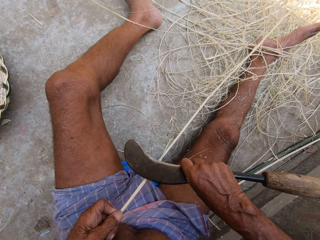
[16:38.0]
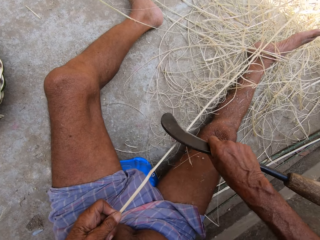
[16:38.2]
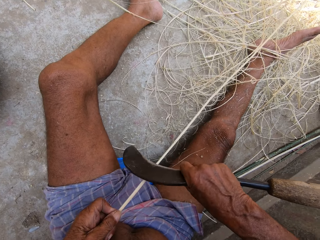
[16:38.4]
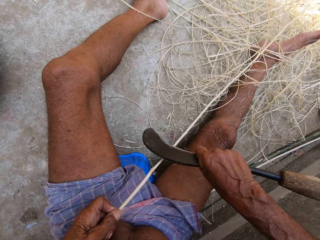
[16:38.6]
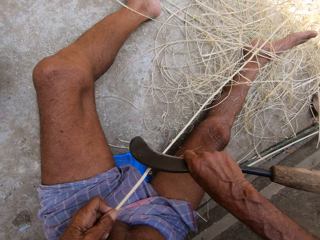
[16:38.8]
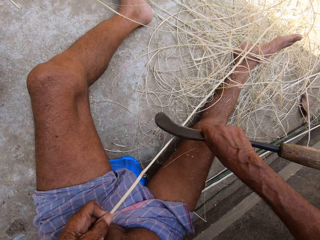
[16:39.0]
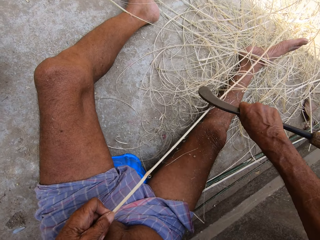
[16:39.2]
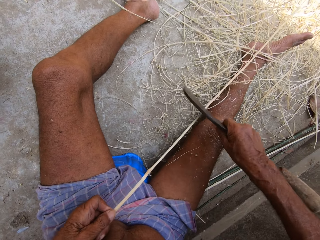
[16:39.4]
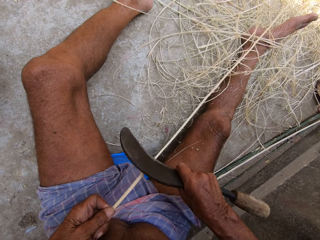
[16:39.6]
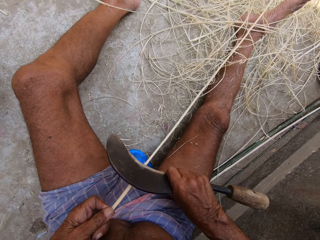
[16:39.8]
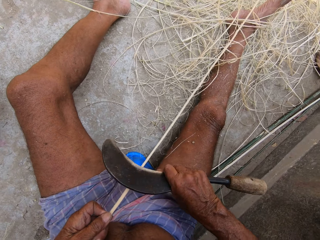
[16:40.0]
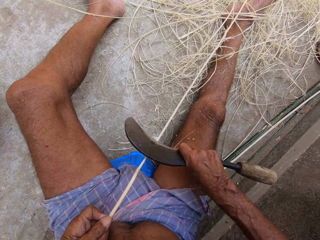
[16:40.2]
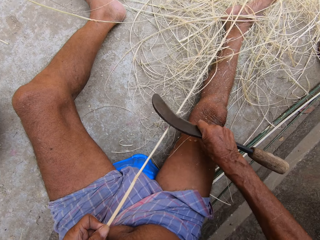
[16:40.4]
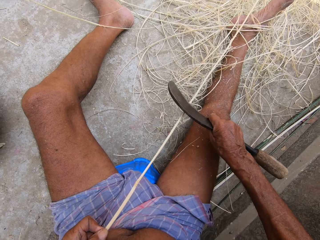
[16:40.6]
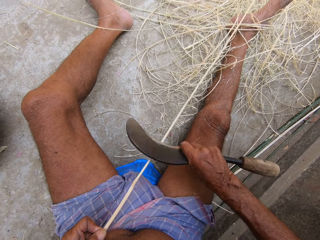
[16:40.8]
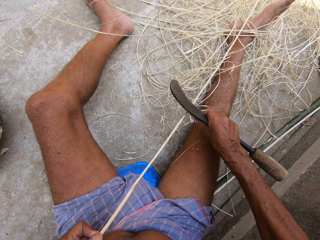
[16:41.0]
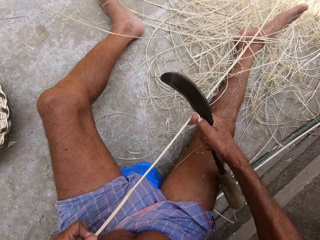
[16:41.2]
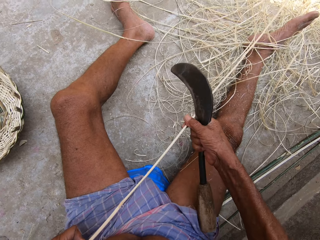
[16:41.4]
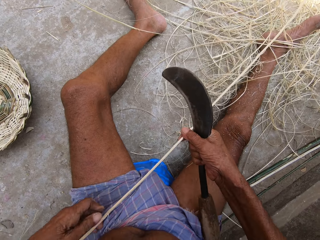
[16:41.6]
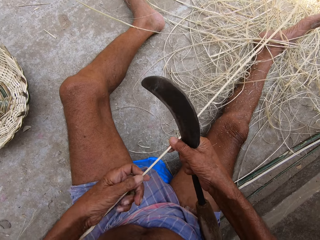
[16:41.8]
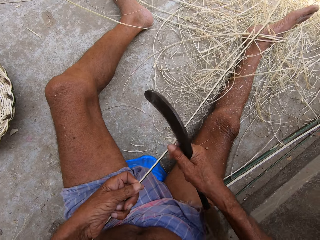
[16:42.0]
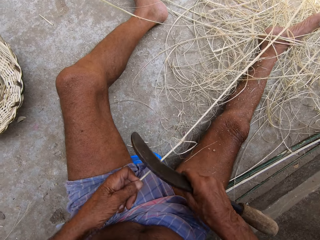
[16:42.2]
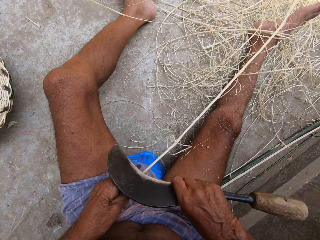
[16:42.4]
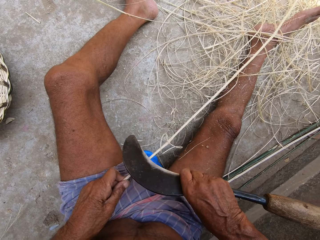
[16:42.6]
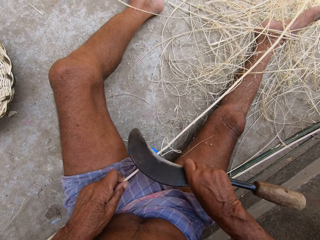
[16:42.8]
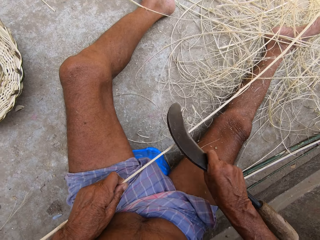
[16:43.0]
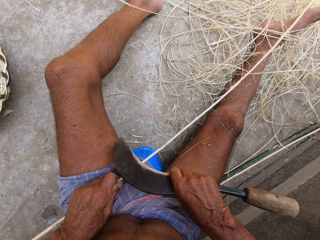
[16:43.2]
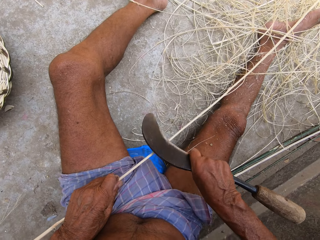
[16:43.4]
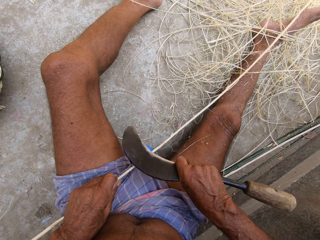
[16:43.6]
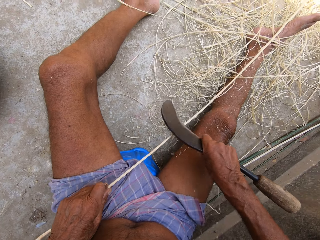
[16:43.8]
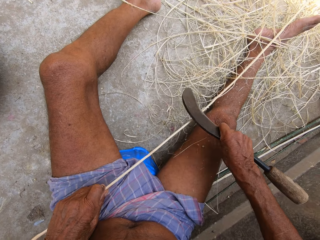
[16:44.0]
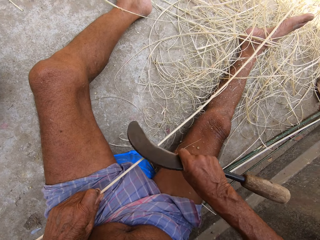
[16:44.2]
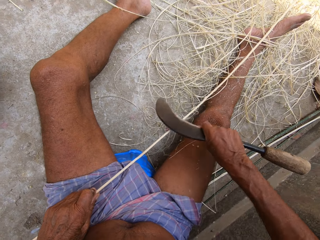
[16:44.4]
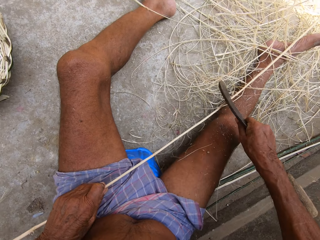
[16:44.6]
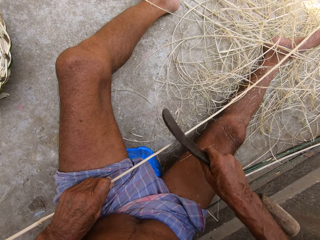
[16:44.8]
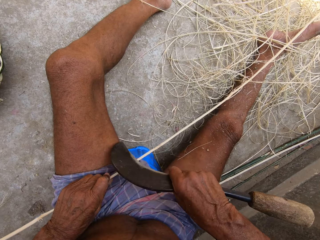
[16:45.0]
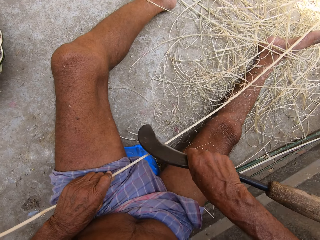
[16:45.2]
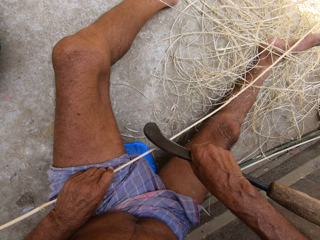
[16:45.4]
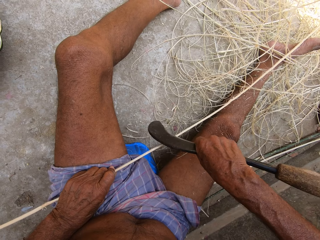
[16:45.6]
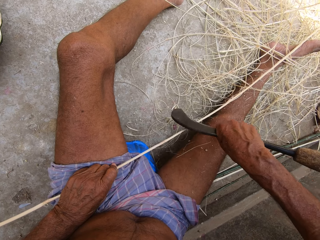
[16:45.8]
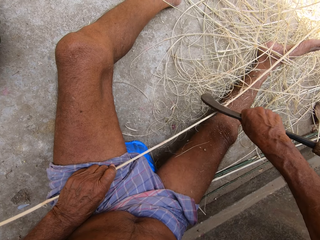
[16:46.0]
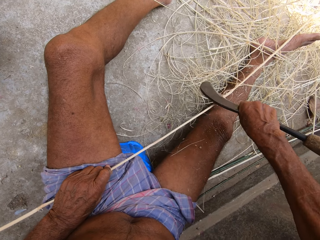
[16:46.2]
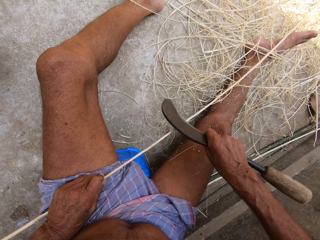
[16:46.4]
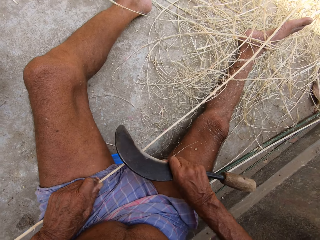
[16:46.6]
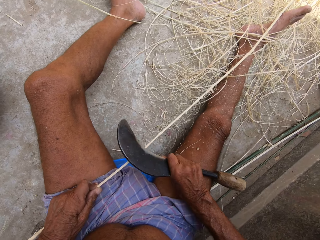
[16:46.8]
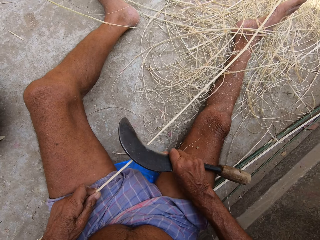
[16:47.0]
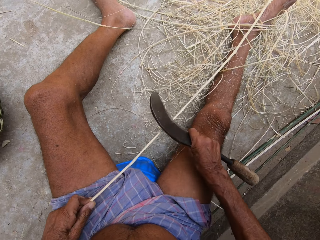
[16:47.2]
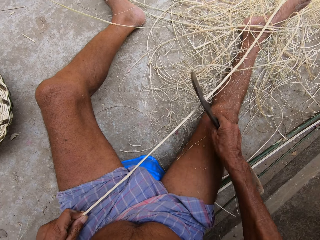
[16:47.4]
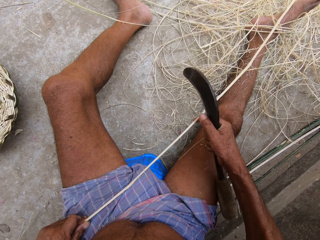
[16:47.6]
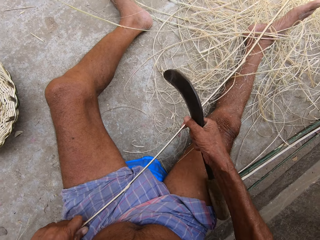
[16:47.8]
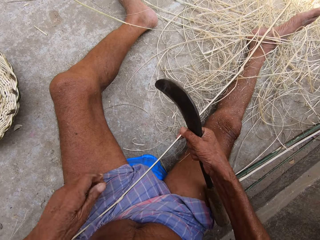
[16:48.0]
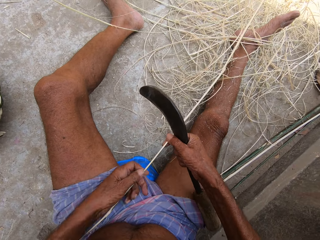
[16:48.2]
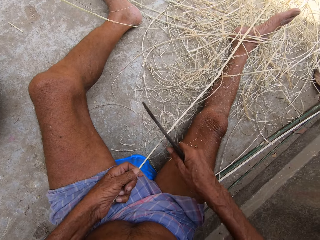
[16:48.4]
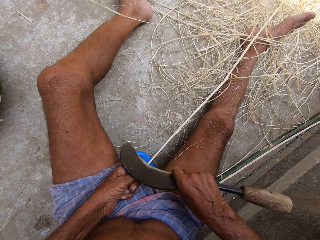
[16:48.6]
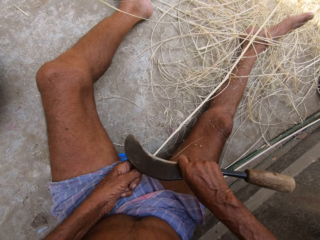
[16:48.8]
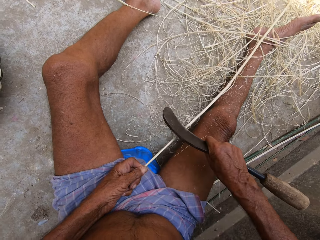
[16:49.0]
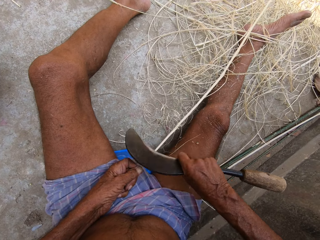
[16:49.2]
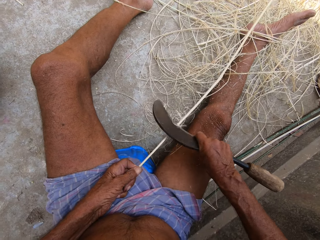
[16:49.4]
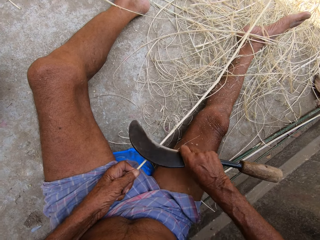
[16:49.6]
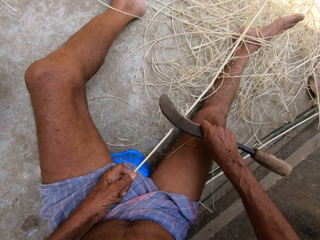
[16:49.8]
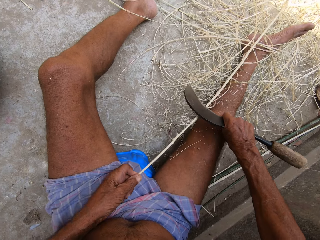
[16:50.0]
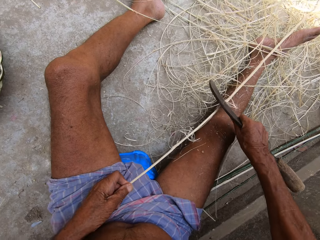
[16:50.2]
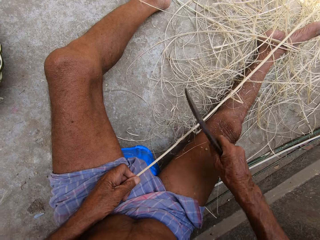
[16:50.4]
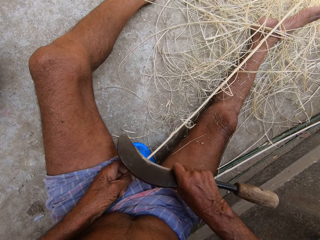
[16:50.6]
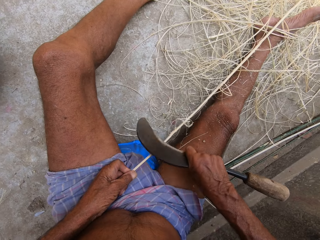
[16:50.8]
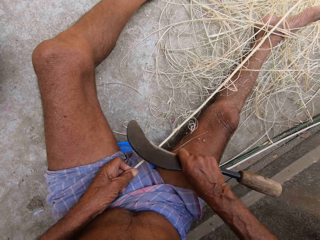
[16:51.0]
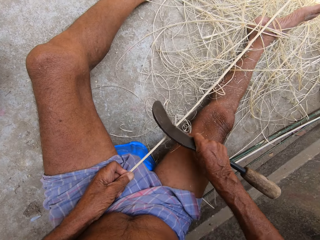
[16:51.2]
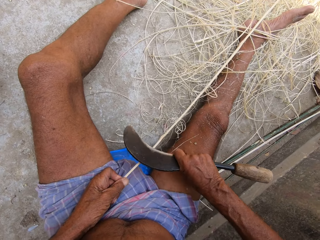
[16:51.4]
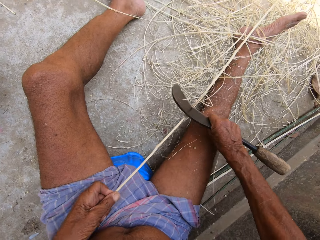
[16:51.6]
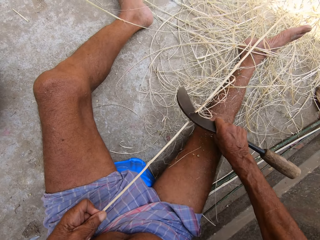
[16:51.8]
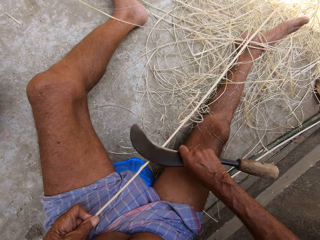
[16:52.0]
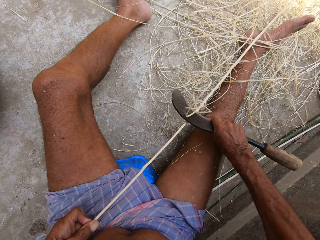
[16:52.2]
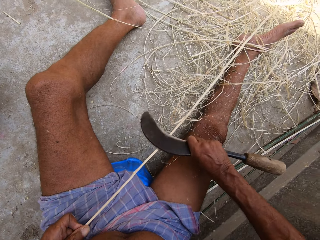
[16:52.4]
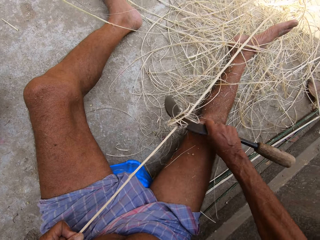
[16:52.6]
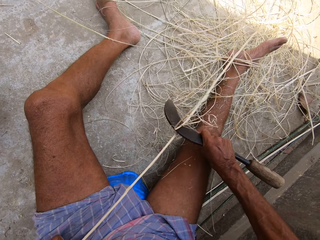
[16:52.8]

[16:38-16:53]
The camera wearer peels the bamboo stick with the hand sickle in his right hand. He holds the bamboo stick with both hands. He moves his left hand down the bamboo stick. He peels the bamboo stick with the hand sickle in his right hand. He holds the bamboo stick with both hands. He moves his left hand down the bamboo stick. He peels the bamboo stick with the hand sickle in his right hand. He makes a stick.

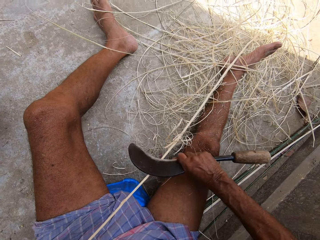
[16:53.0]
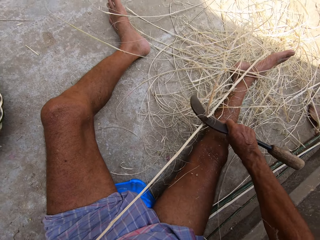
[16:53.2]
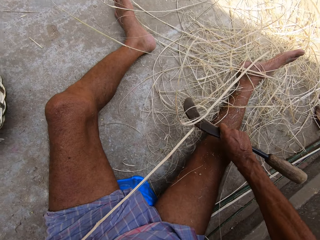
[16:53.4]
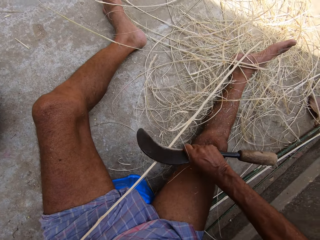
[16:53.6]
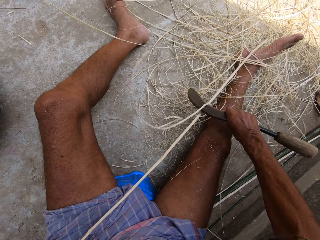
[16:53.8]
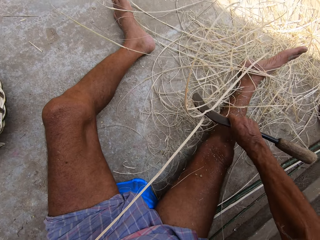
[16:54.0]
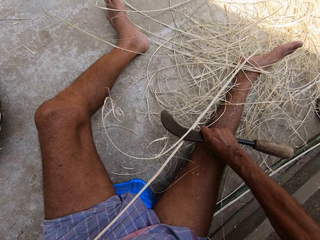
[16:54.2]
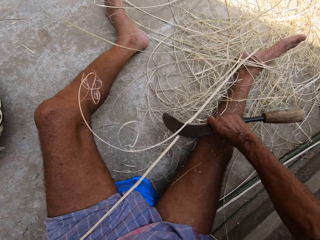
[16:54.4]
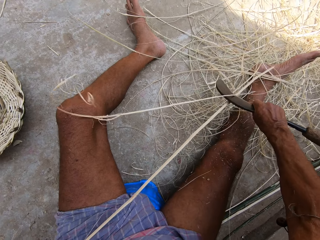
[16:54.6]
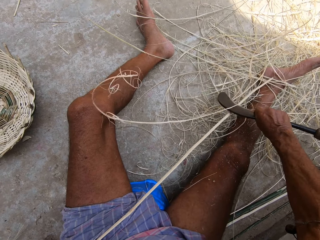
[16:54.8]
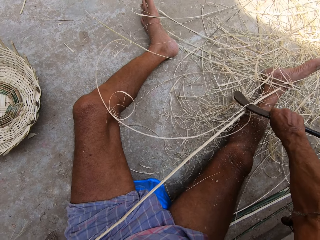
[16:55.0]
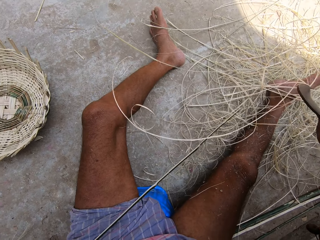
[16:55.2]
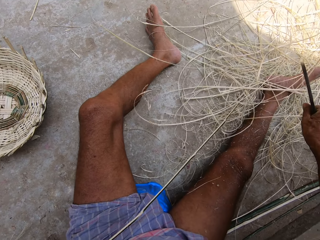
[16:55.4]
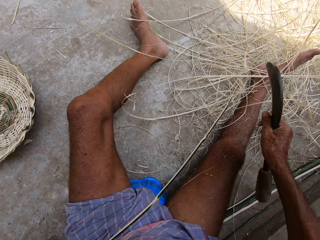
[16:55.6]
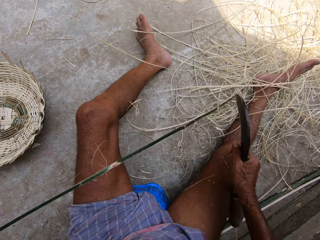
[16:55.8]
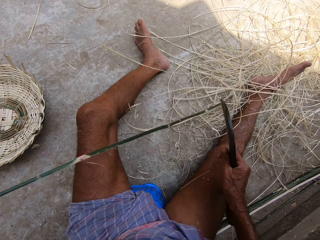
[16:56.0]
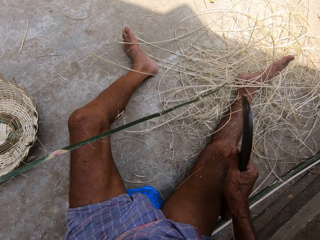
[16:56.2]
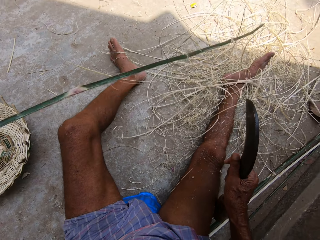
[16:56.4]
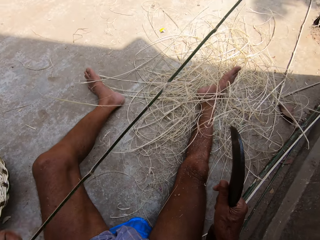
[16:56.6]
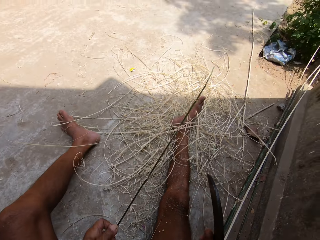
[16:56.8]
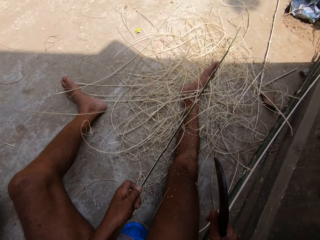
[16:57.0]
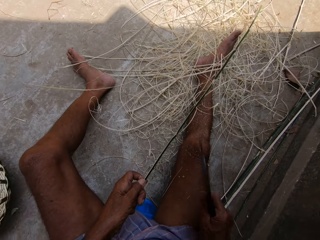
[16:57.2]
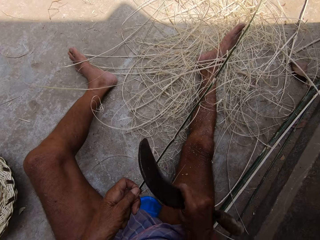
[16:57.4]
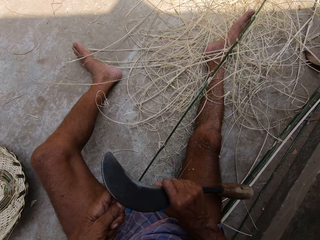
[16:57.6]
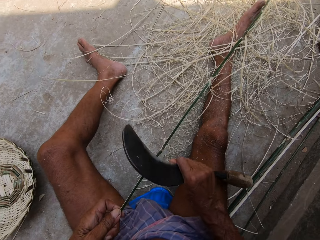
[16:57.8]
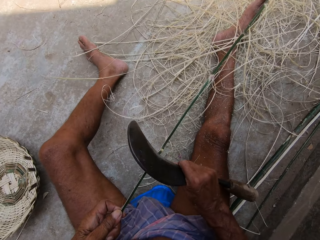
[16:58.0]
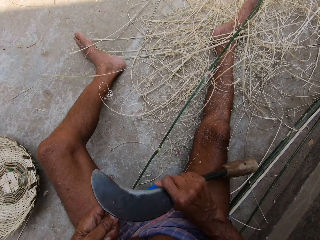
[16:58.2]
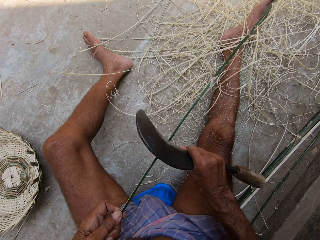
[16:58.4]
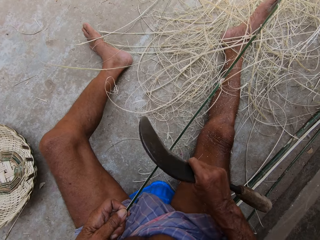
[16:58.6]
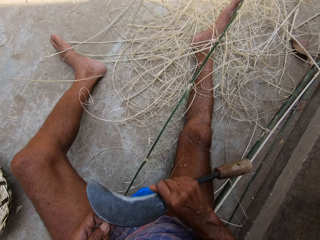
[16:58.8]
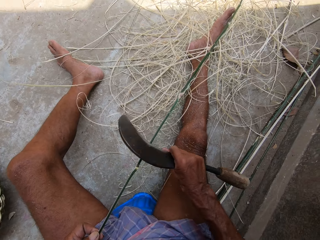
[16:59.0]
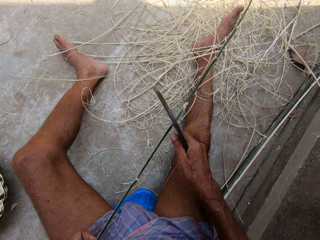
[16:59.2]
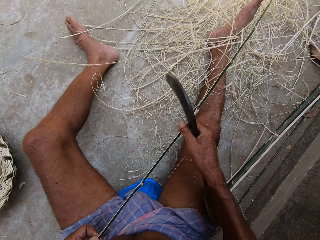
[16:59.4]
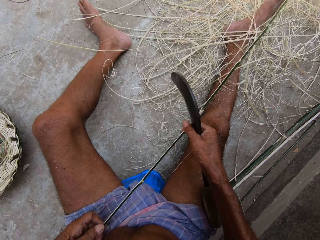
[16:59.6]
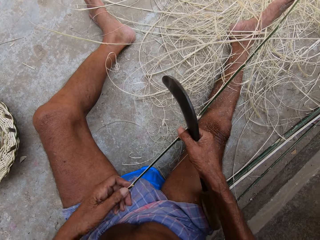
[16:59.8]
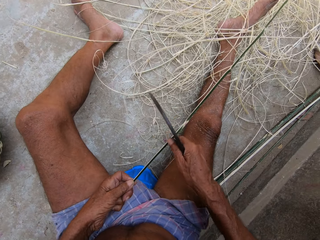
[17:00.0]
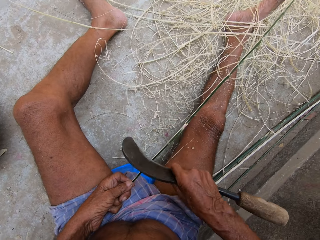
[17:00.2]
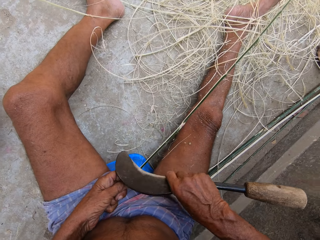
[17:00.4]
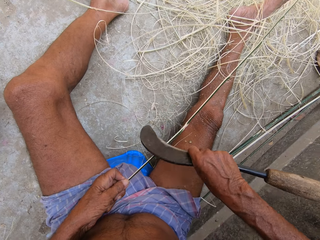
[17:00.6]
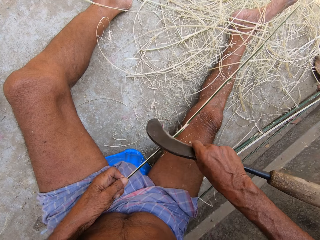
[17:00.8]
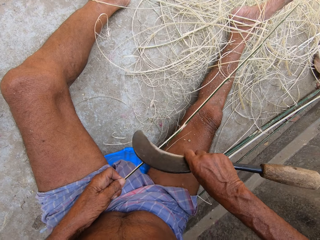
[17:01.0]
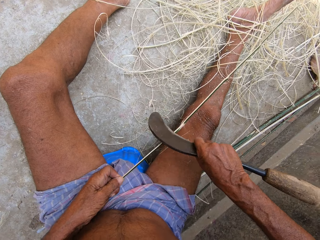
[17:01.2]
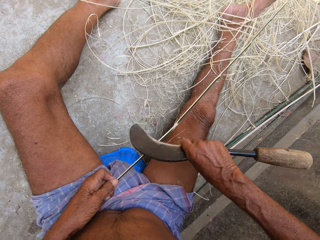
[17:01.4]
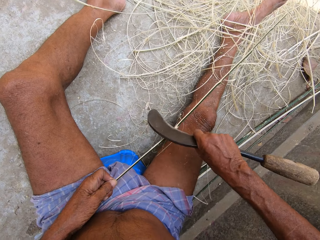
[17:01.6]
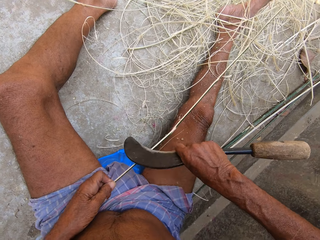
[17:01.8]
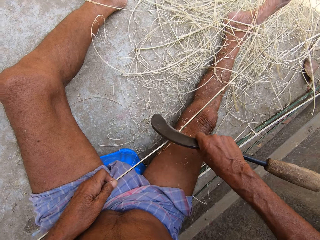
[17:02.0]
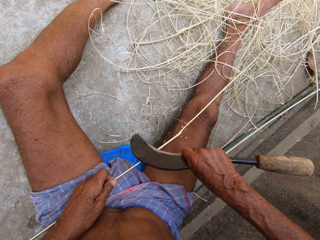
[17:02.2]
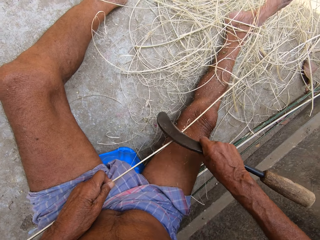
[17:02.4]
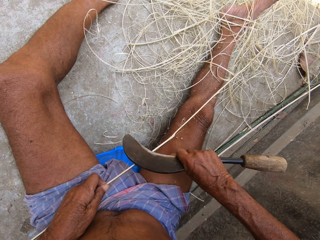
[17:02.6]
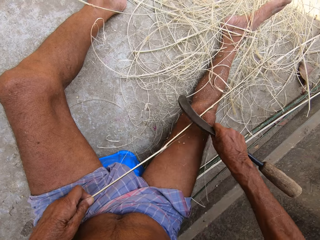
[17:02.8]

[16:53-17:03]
The camera wearer turns the bamboo stick with his left hand. He lifts the bamboo stick from the ground with his left hand. He places the bamboo stick on the ground with his left hand. He peels the bamboo stick with the hand sickle in his right hand. He holds the bamboo stick with both hands. He moves his left hand down the bamboo stick. He peels the bamboo stick with the hand sickle in his right hand. He makes a stick.
